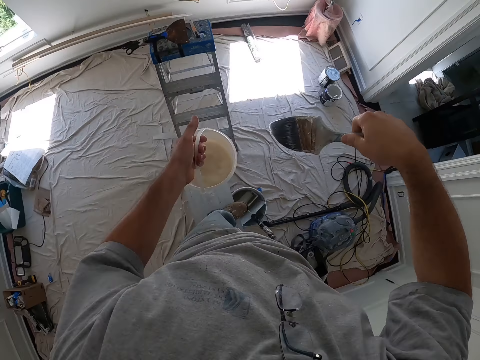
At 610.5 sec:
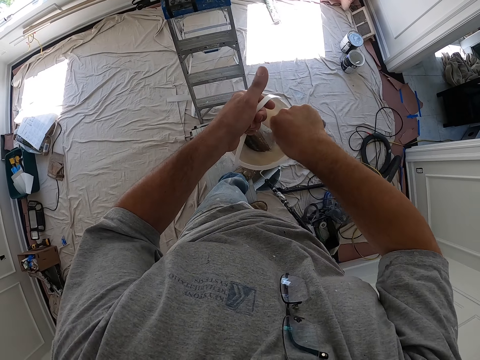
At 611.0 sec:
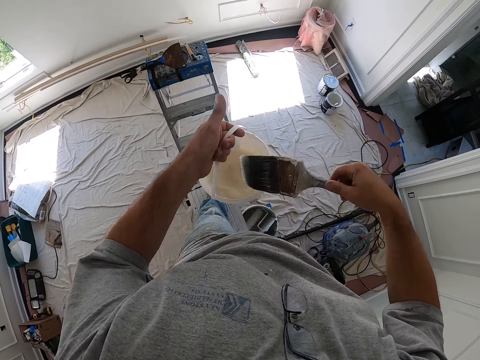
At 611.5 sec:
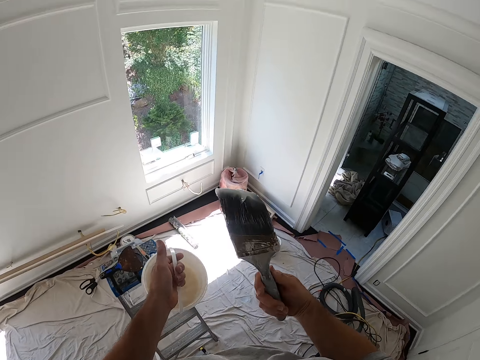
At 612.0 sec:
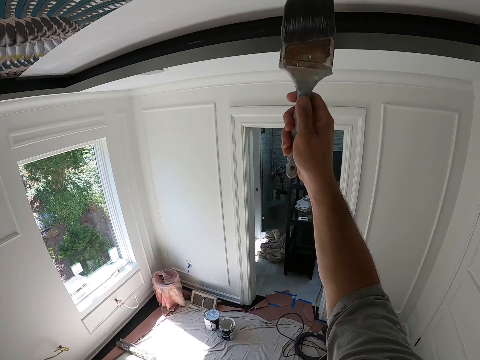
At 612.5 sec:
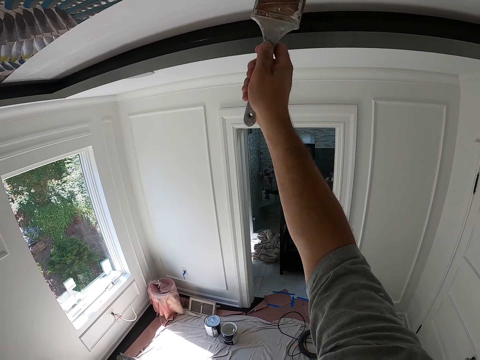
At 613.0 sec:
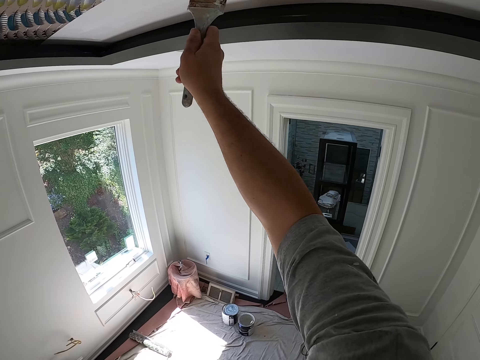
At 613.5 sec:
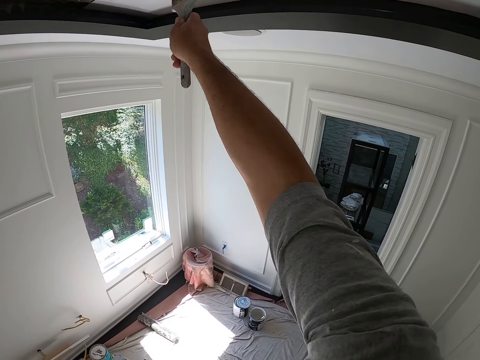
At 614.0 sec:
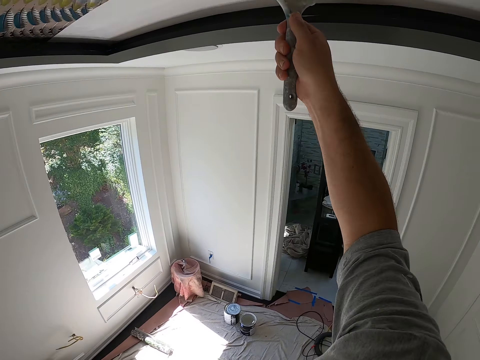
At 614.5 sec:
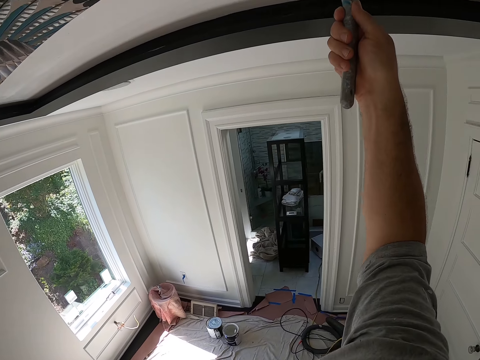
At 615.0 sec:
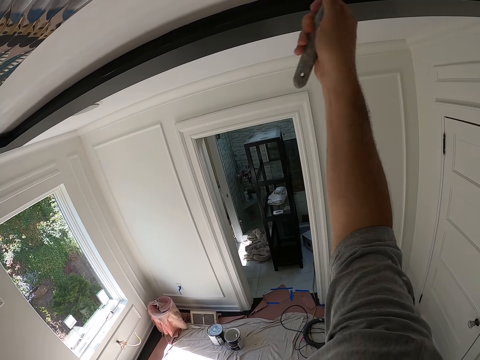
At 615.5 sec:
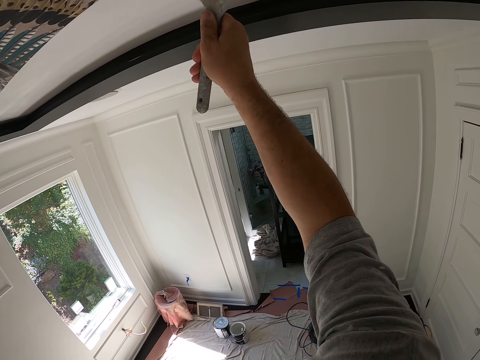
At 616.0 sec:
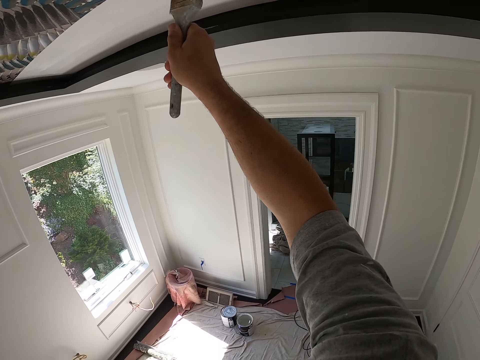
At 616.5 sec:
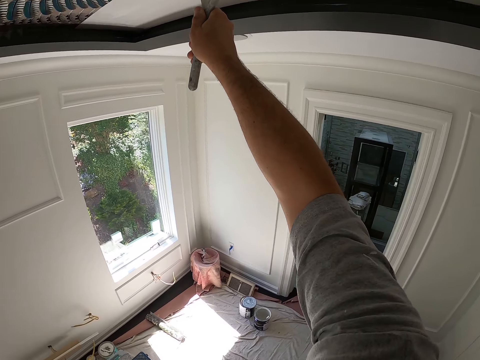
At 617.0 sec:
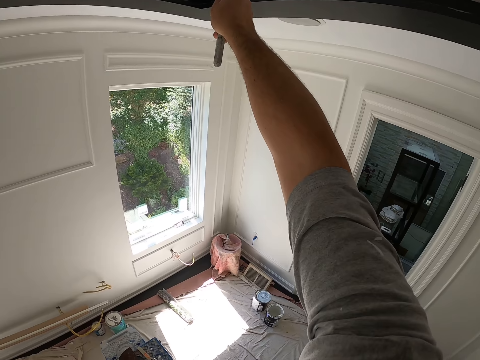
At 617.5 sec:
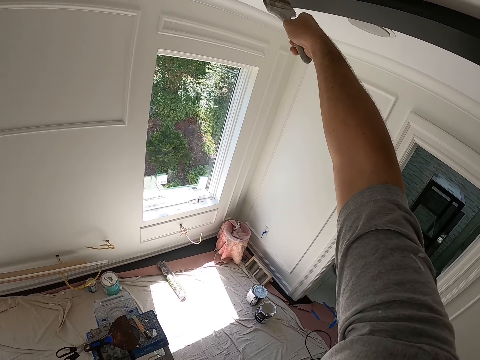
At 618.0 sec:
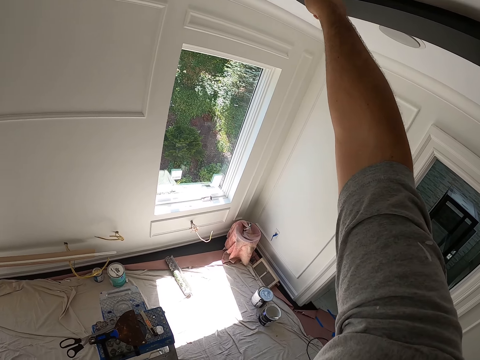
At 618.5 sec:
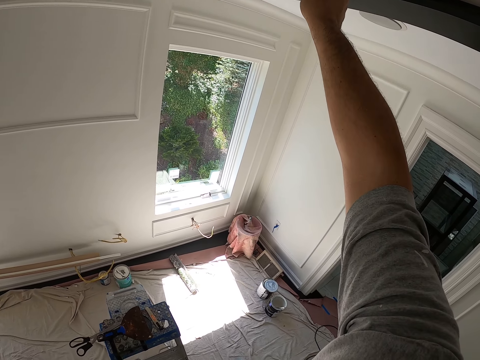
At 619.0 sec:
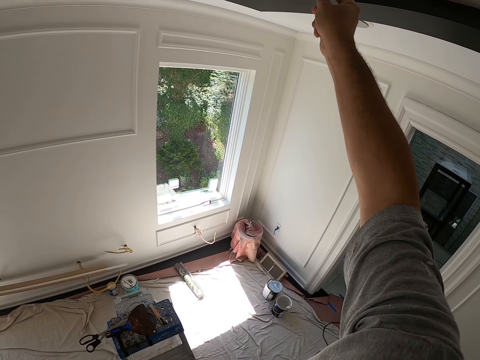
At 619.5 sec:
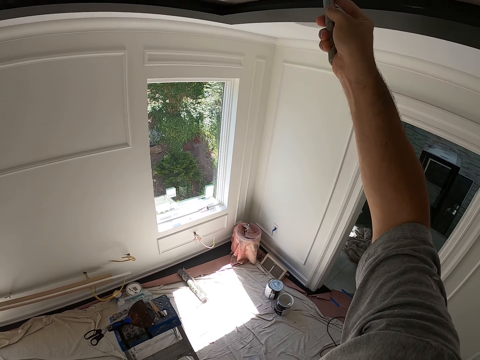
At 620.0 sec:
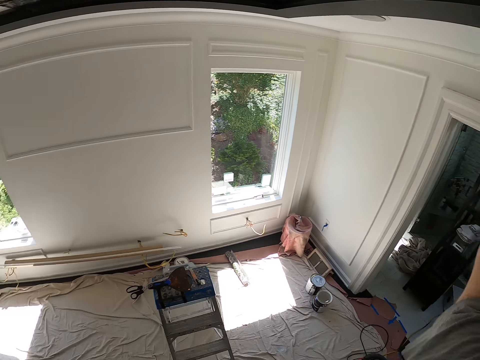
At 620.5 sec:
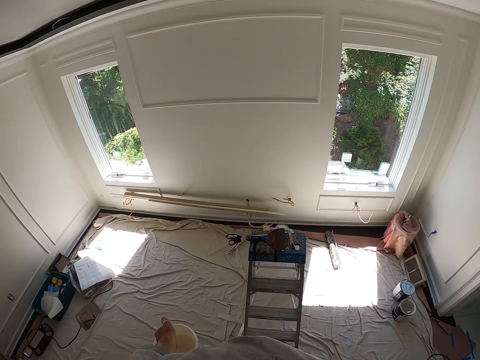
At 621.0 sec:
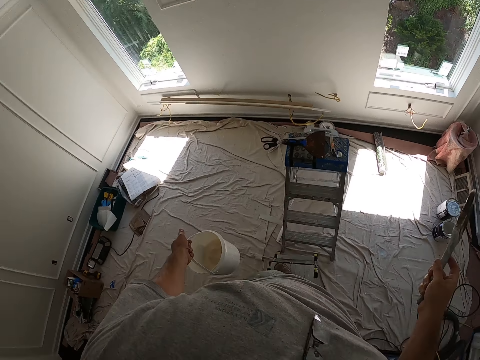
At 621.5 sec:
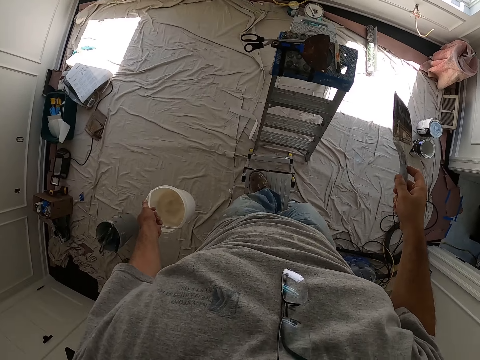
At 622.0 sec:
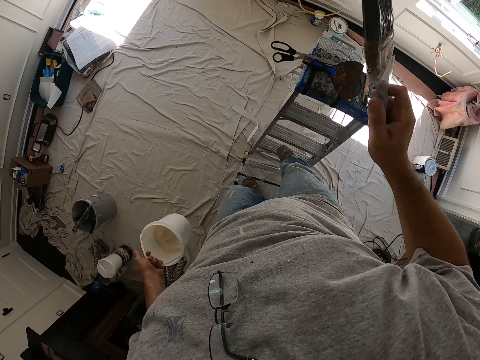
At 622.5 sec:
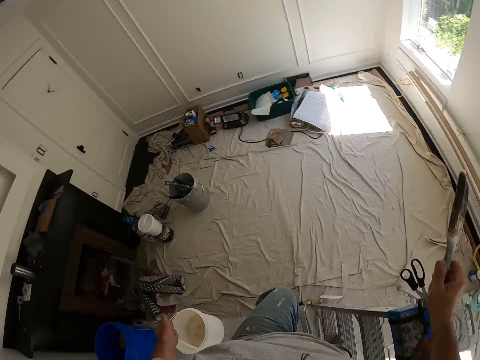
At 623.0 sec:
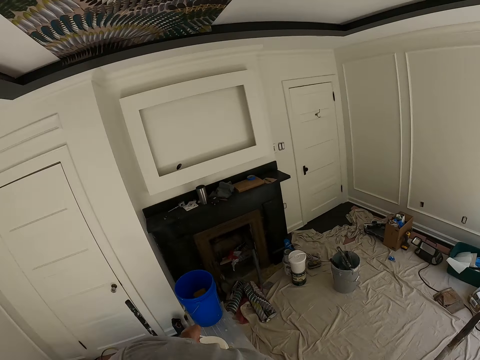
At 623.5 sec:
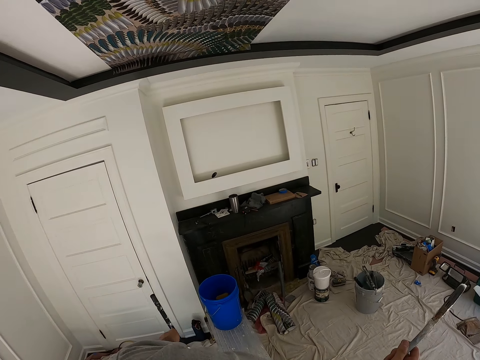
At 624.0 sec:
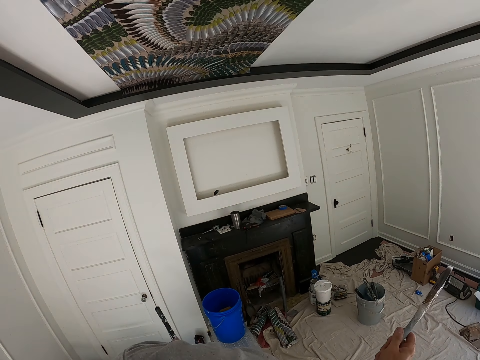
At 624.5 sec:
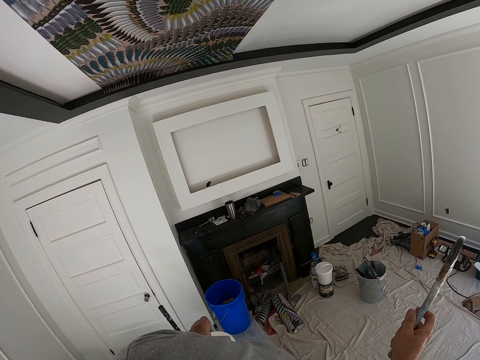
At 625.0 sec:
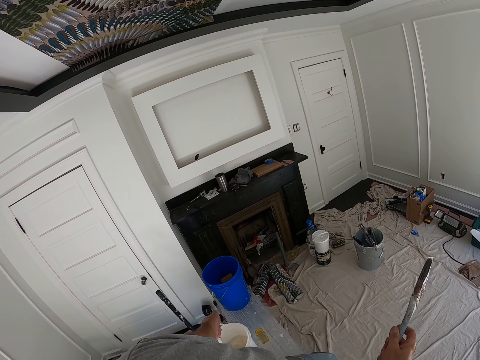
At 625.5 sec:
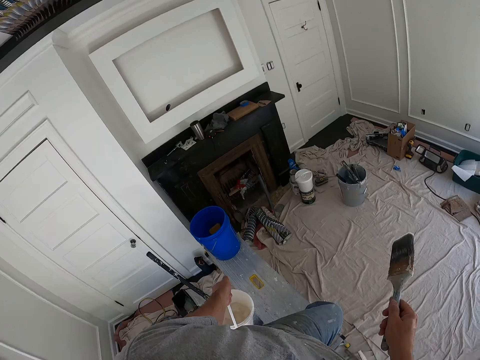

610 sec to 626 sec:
The camera wearer dips the paintbrush into the paint bucket. They paint the ceiling with the paintbrush. They paint the ceiling. They cross from the step stool to the step ladder. They look around the room.

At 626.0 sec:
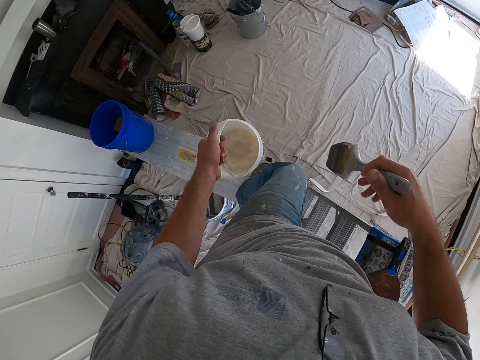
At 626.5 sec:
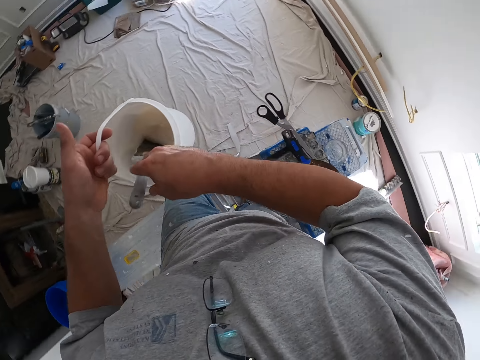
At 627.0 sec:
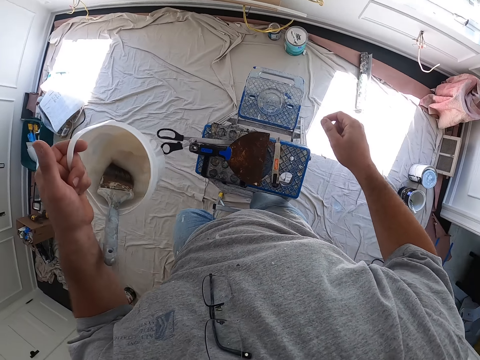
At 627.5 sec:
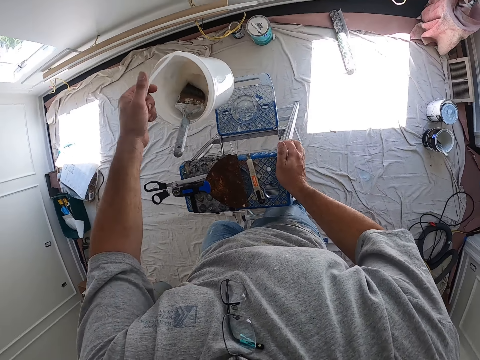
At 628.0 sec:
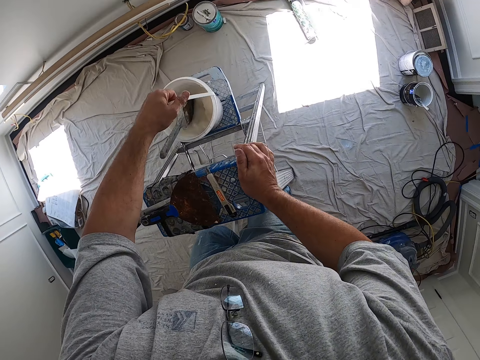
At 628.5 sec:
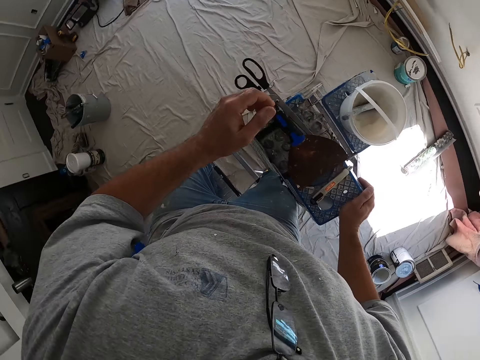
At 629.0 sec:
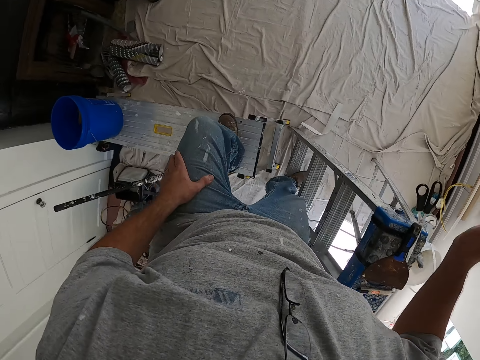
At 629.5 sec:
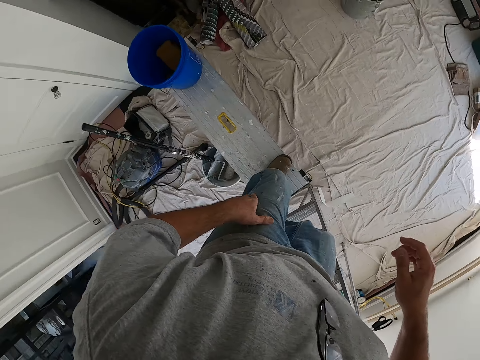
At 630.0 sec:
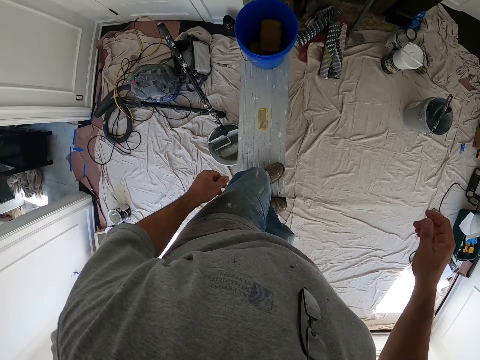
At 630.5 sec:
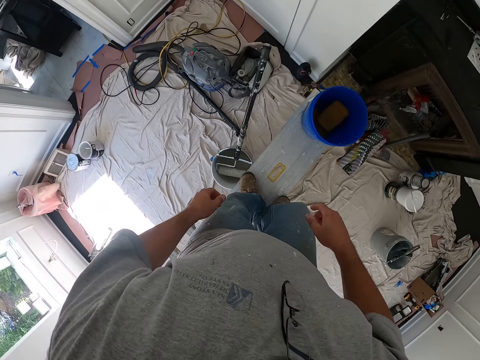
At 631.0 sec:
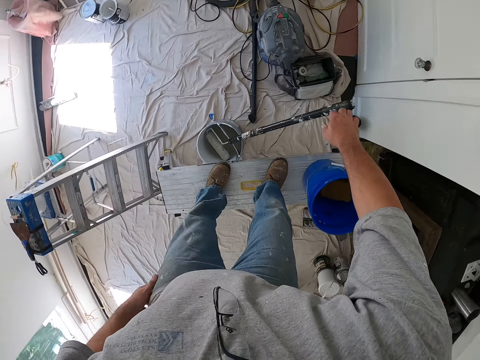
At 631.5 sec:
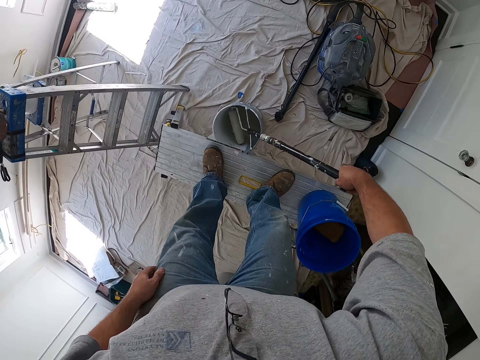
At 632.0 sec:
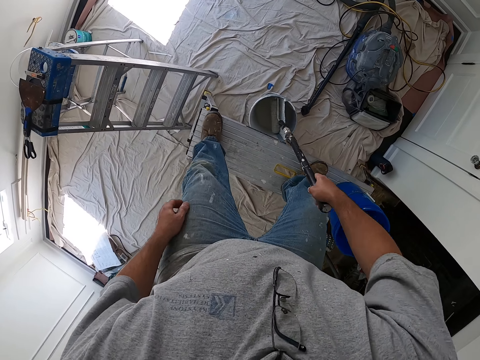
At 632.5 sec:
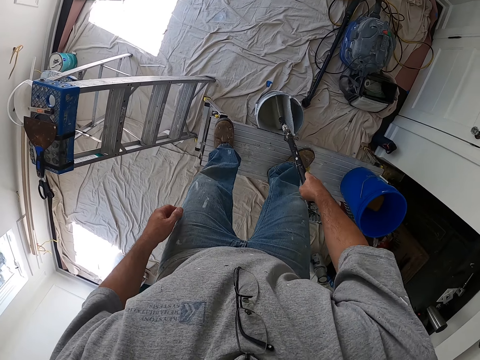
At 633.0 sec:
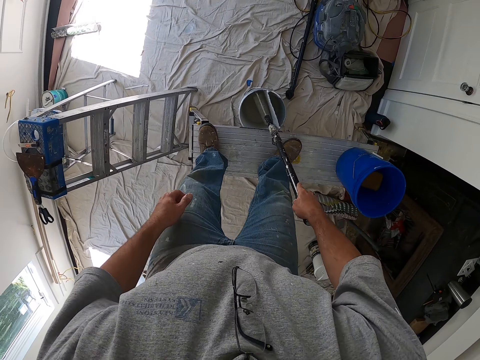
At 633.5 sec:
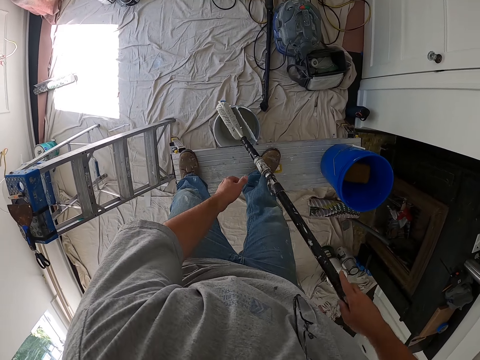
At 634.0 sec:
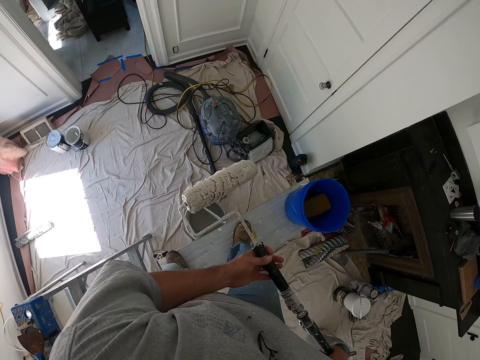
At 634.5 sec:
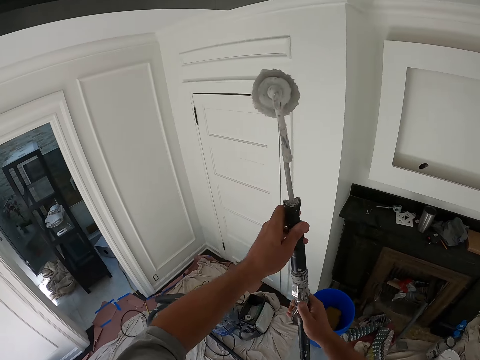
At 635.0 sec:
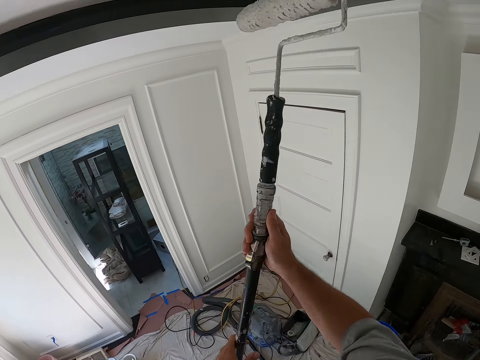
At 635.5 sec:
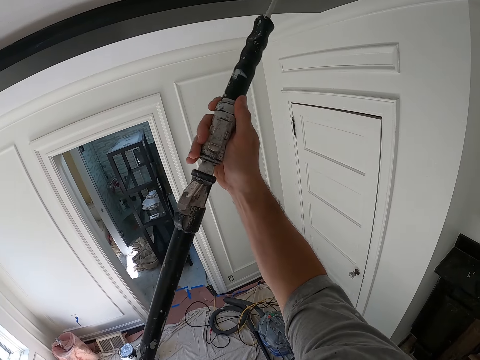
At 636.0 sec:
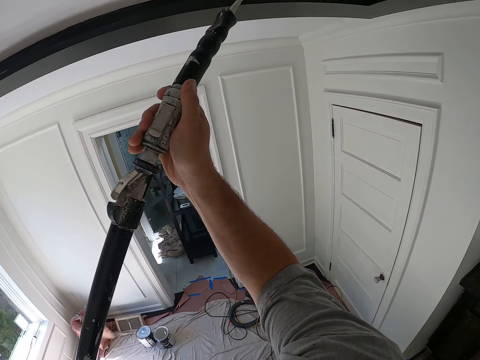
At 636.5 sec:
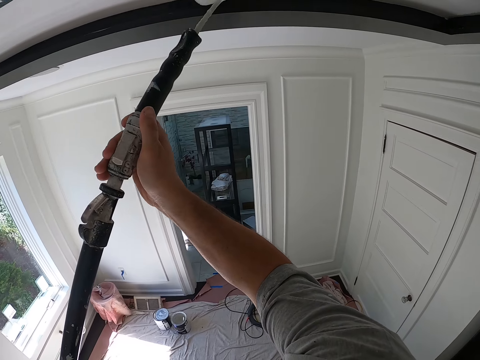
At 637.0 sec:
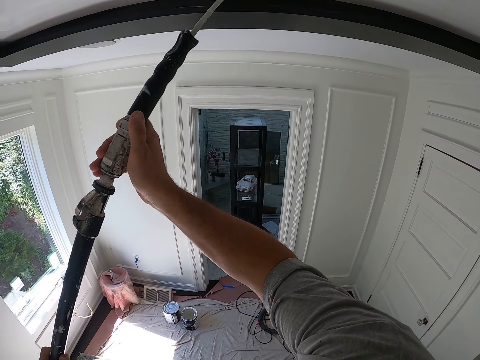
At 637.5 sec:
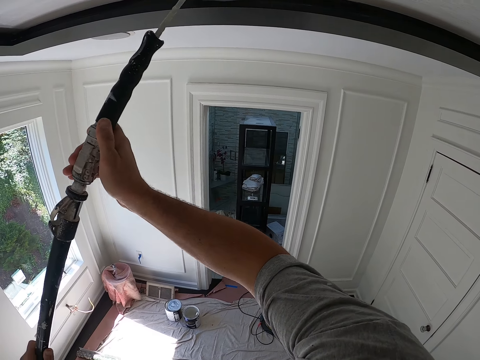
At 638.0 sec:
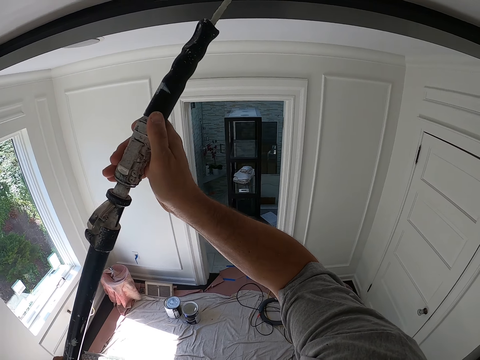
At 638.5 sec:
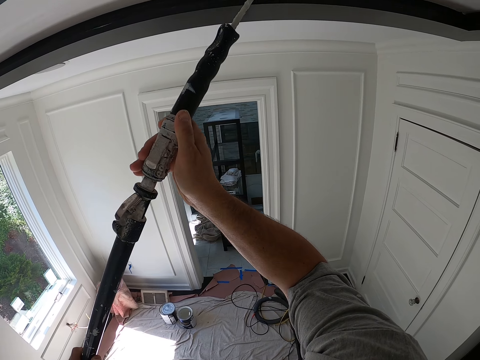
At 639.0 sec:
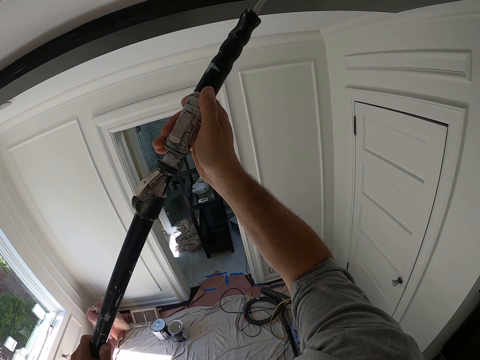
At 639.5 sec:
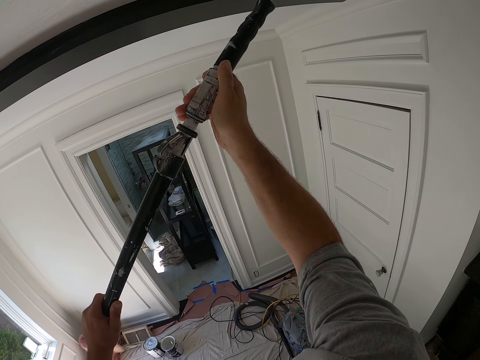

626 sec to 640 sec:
The camera wearer drops the paintbrush into the paint bucket. He drops the paint bucket on the step ladder. He looks around the room. He holds a paint brush inserted in a metal. He picks a paint roller from the paint bucket on the ground and dabs the paint roller into the paint bucket on the ground. He holds the paint brush on his two hands. He paints the ceiling with the paint roller.
